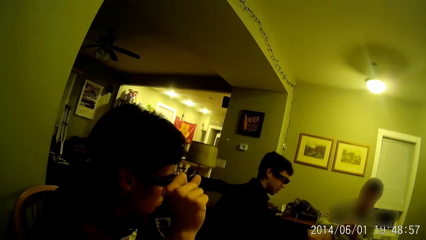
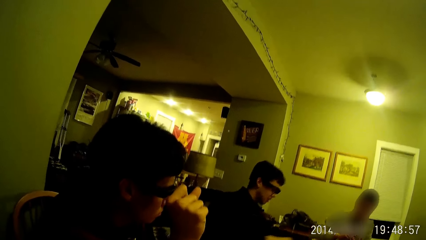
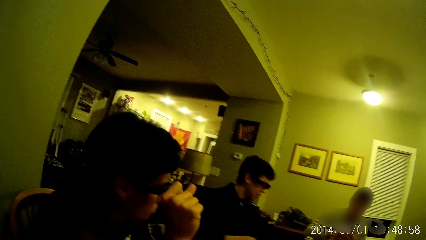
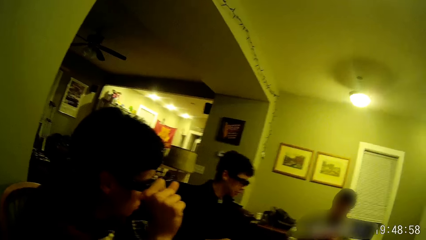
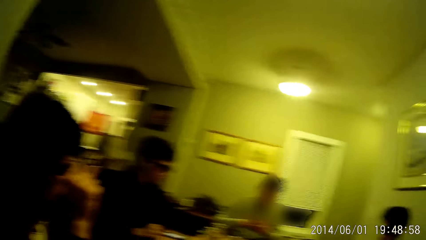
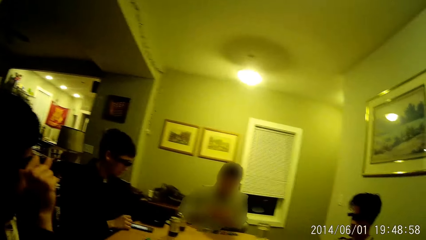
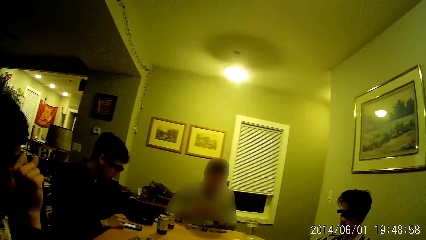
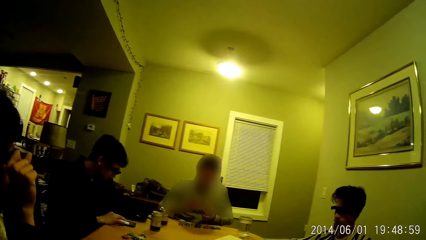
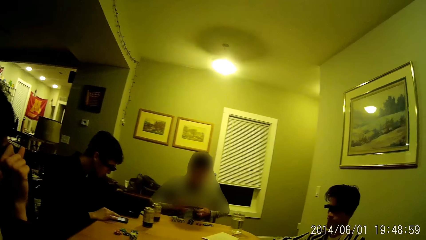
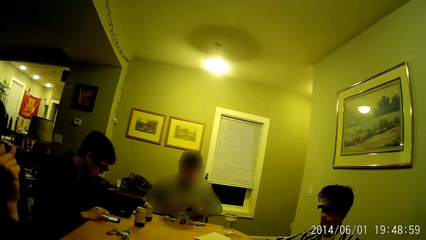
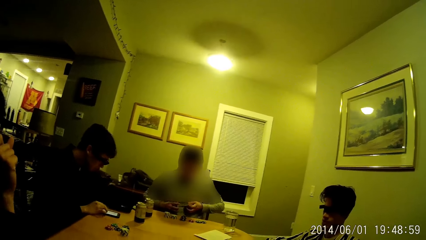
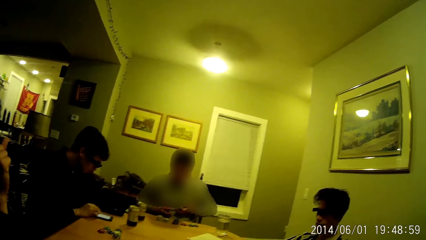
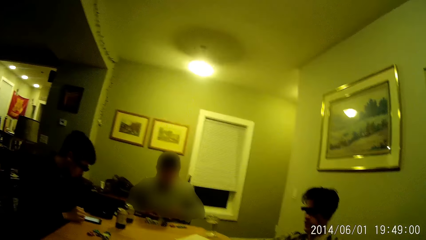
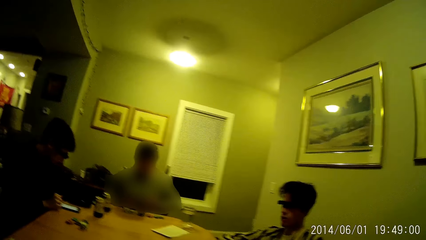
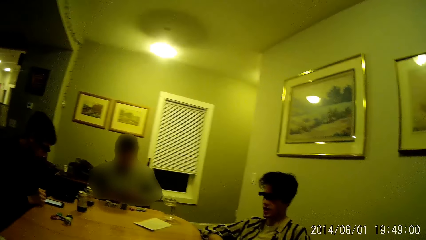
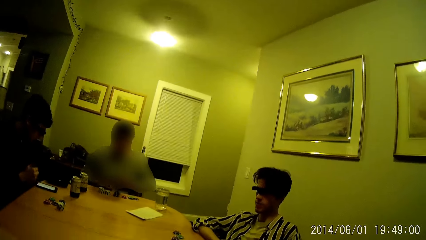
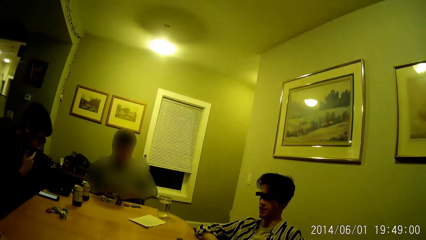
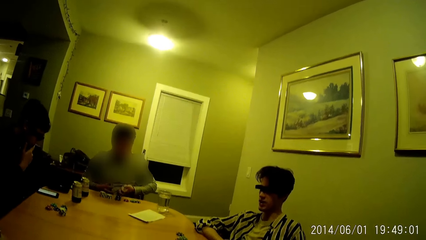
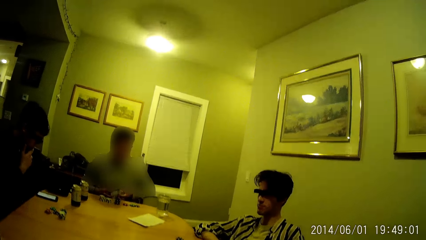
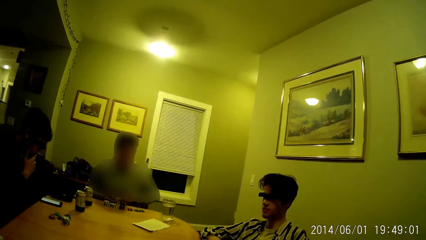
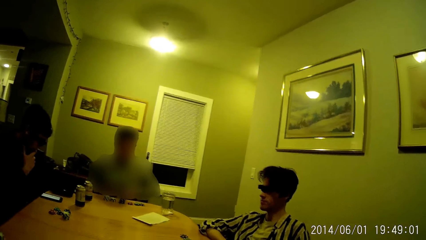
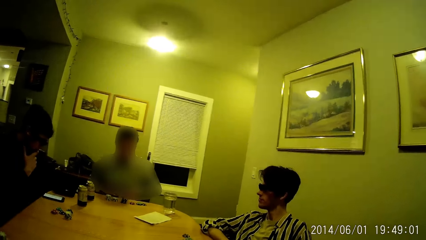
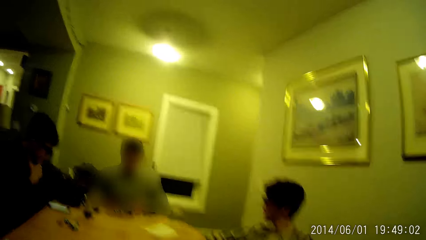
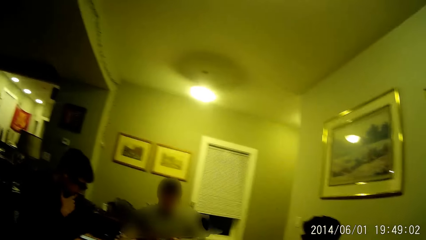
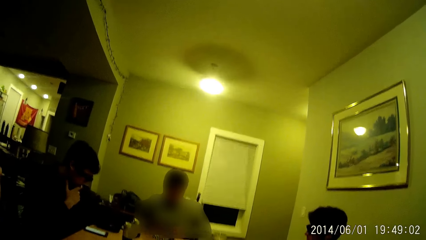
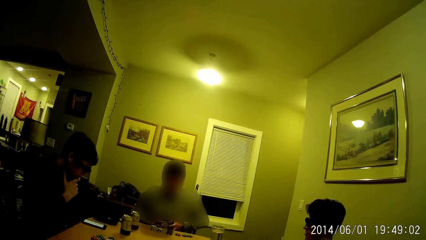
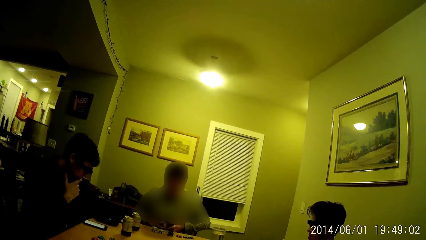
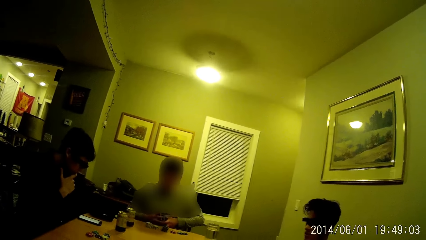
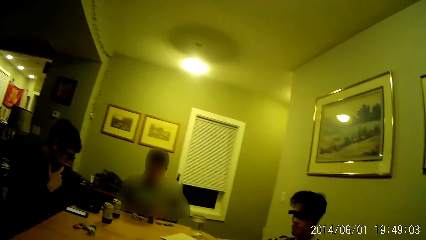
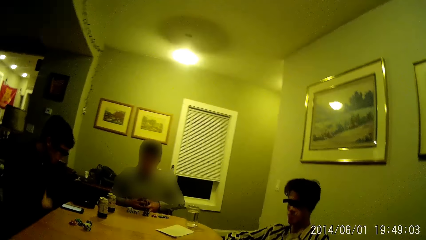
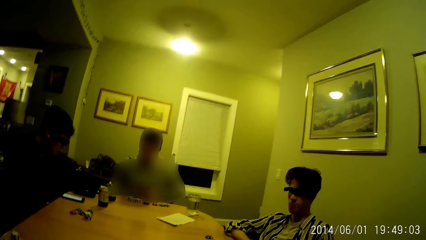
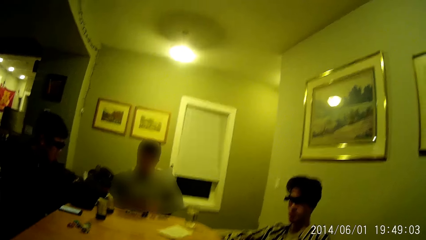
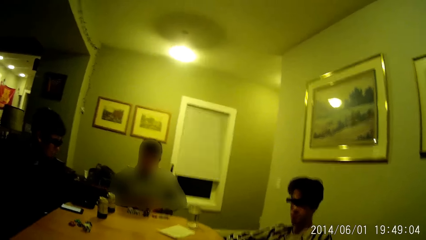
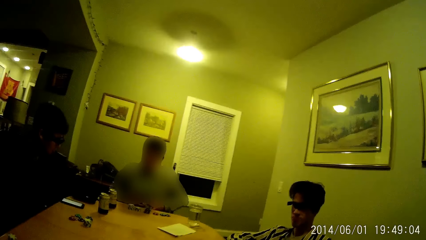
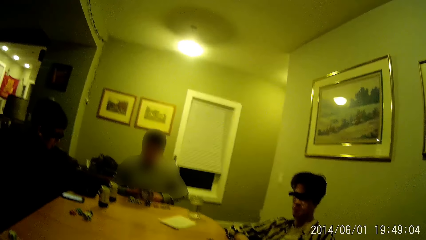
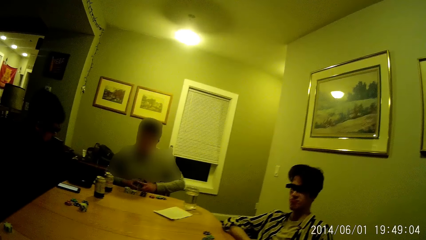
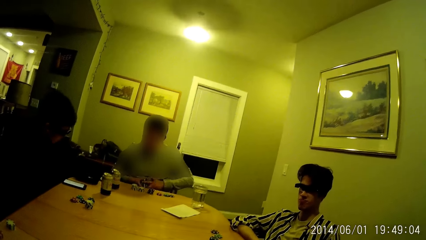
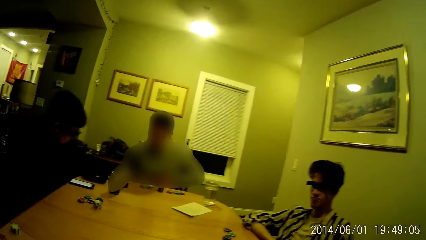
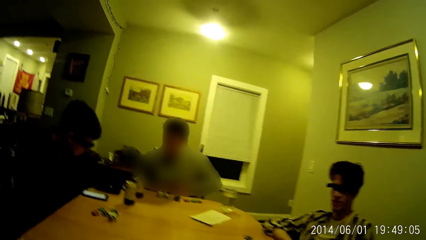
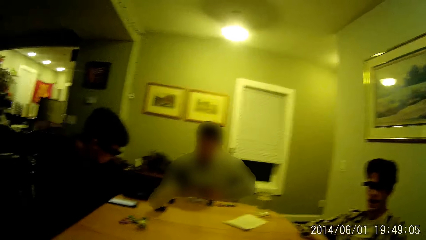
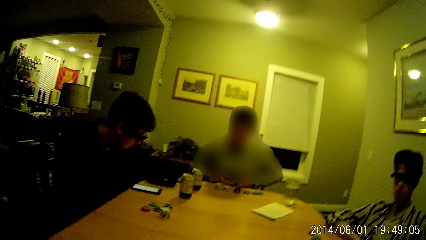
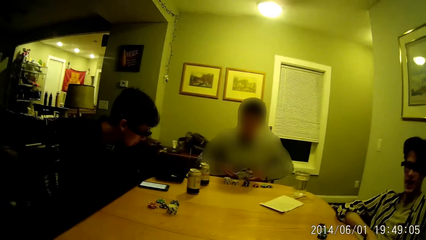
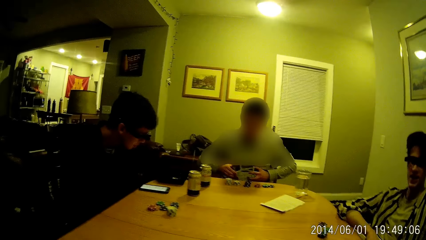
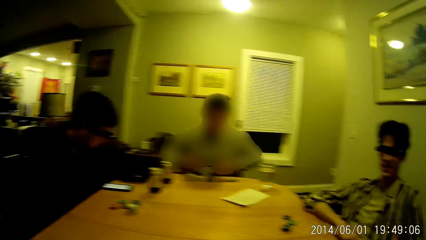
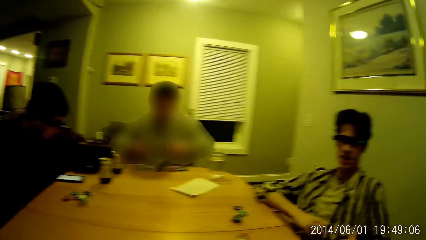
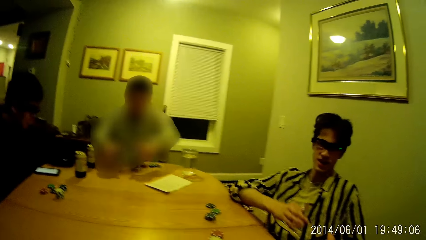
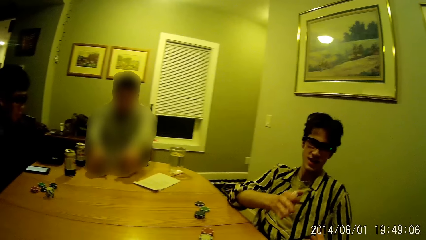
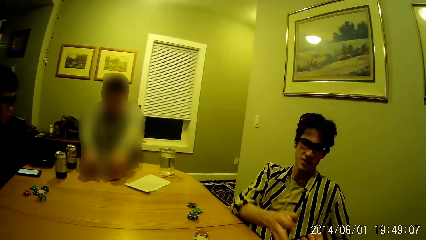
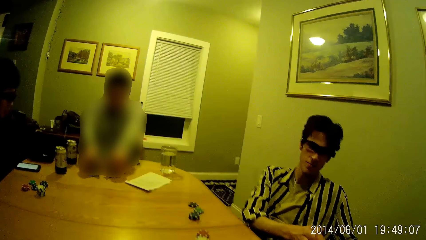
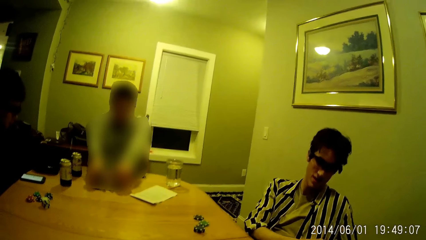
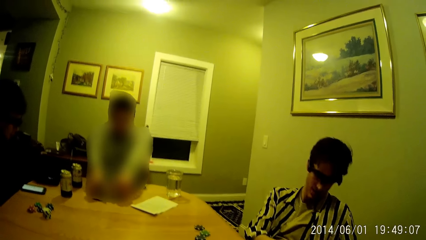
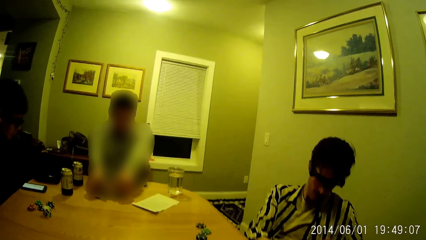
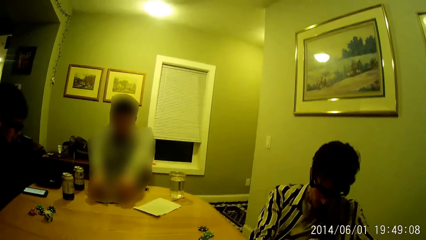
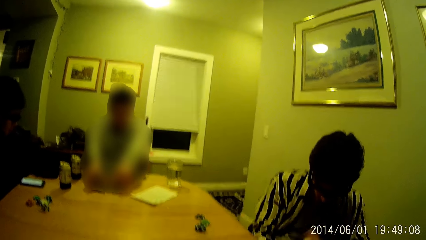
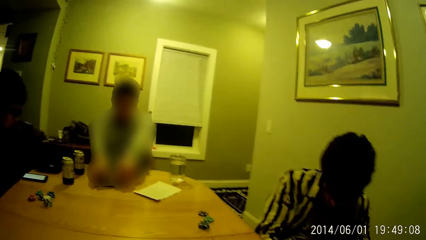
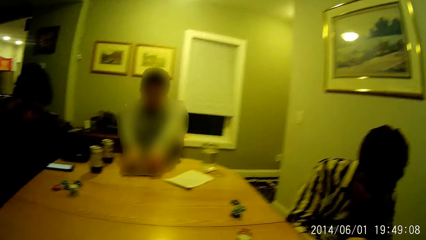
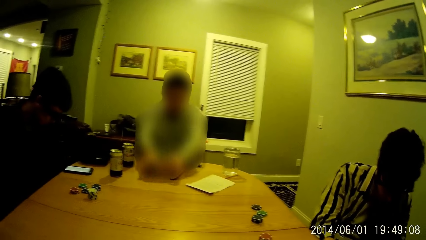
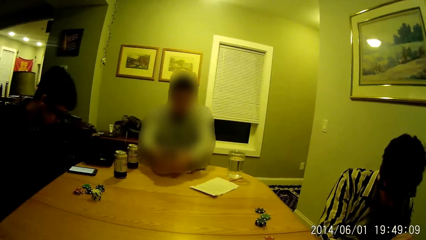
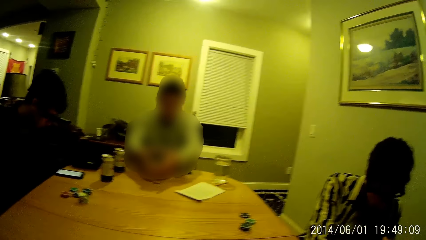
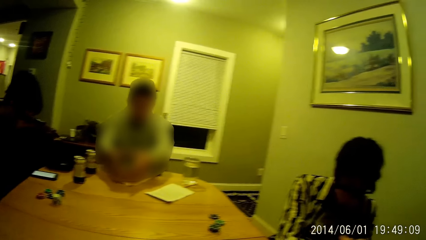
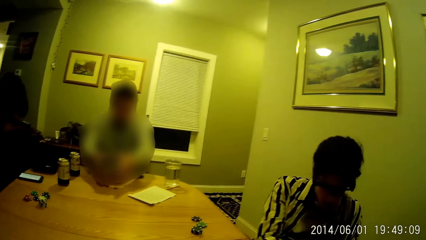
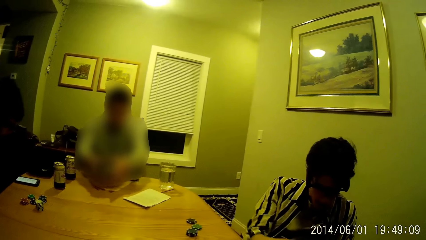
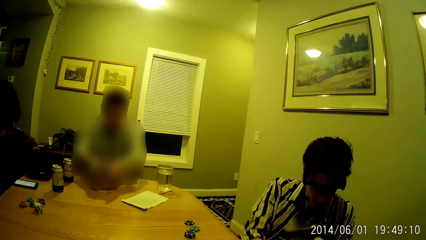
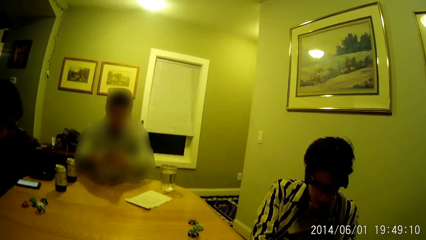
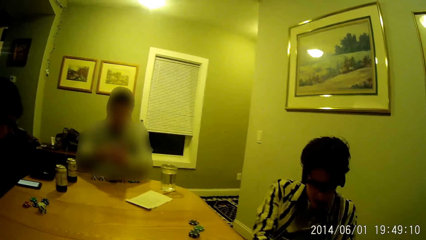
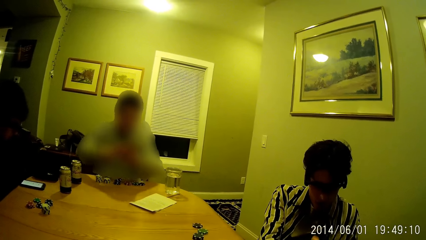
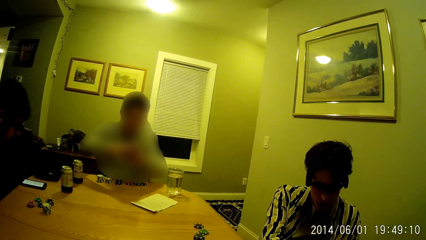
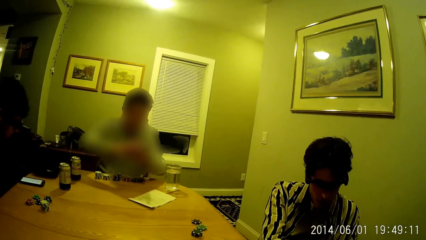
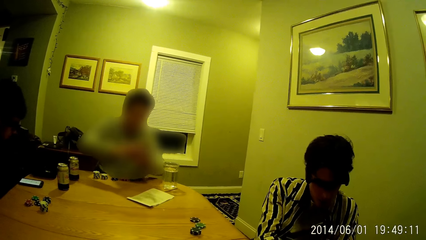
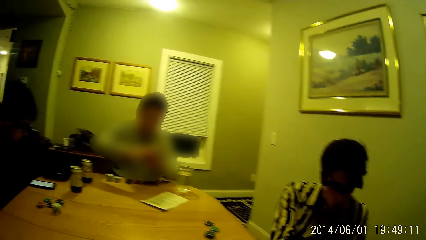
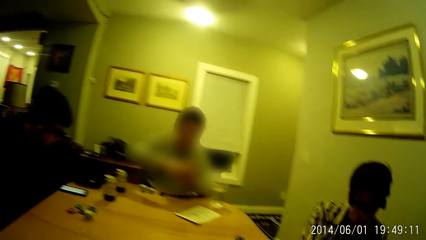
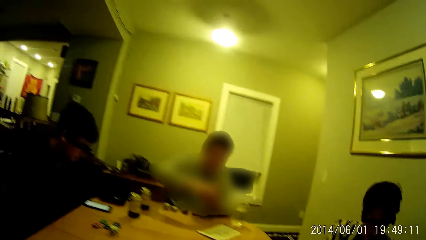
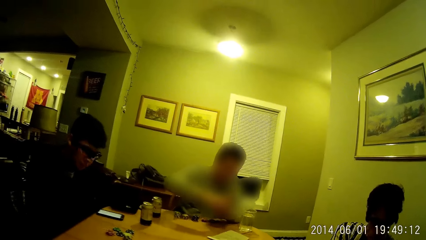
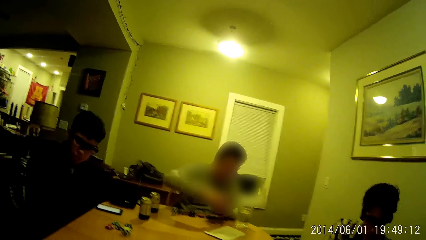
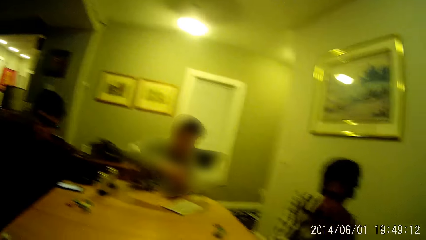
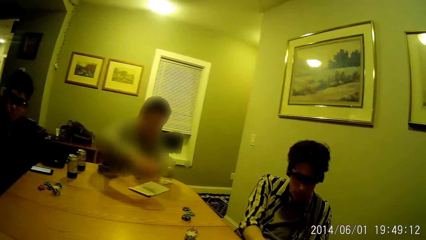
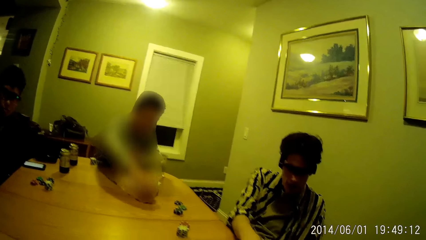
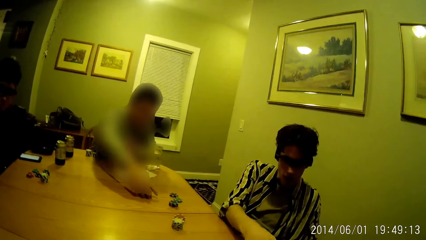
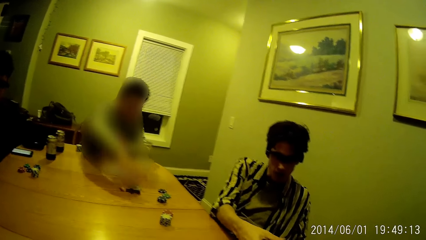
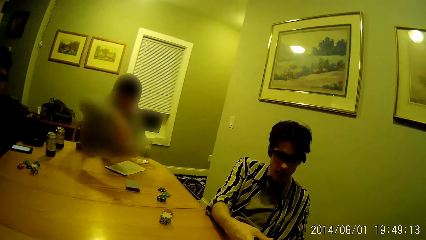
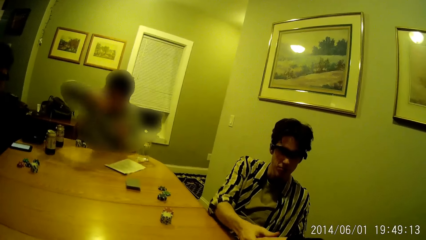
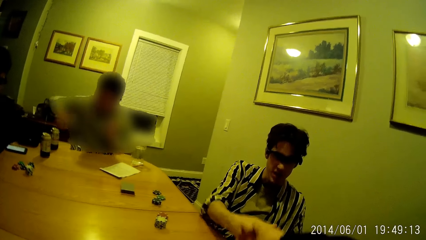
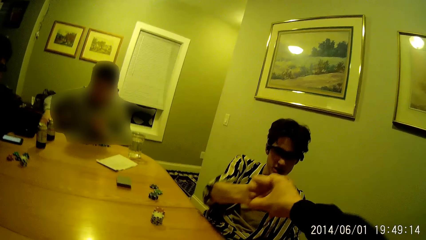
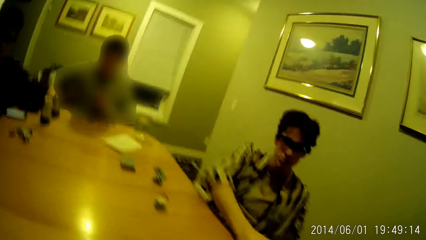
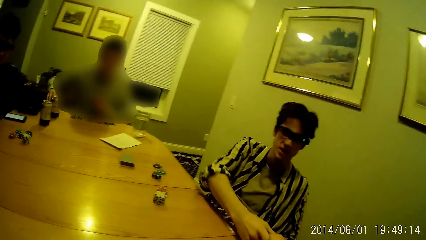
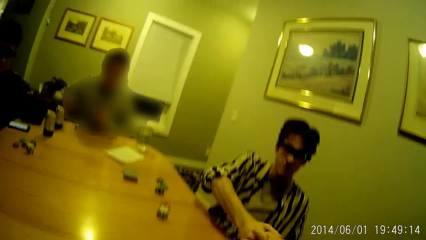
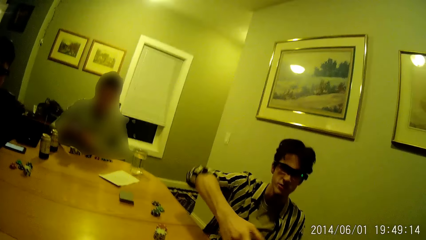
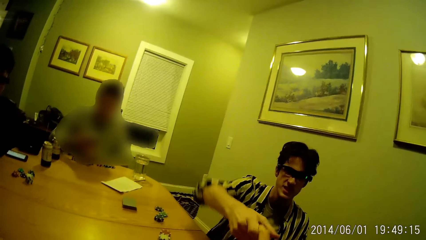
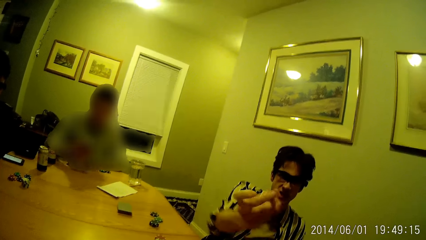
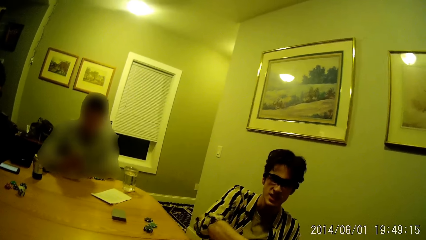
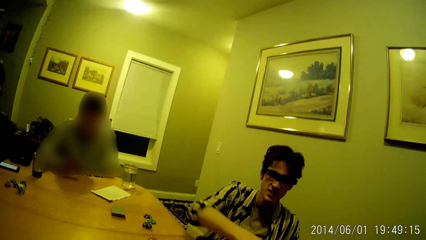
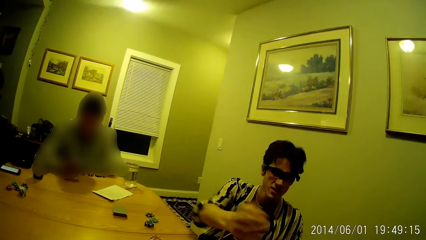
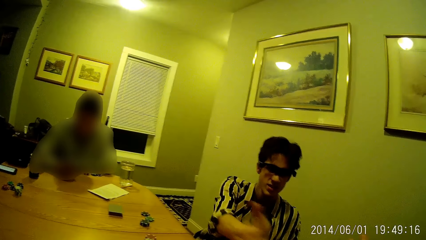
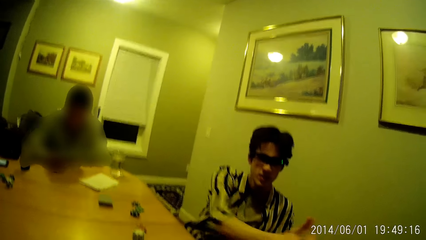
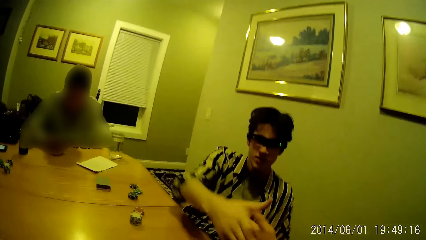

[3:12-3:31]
A man collects the deck of cards from another man. The other man operates his phone with his right hand. The first man arranges the cards in his hands. The first man shuffles the cards with both hands. The first man places the deck of cards on the table with his right hand. The camera wearer performs a custom handshake with a third man using his right hand. He puts a card on the table.
